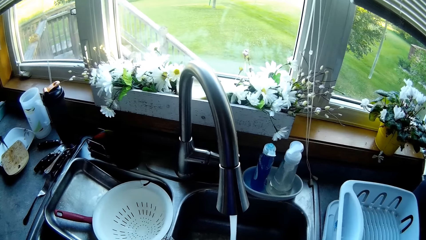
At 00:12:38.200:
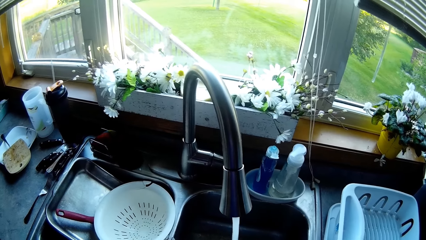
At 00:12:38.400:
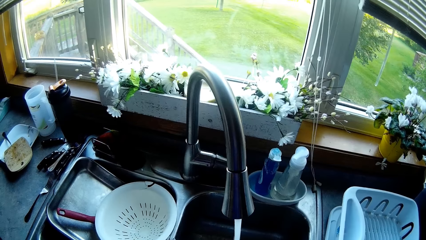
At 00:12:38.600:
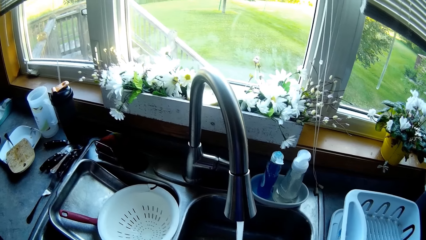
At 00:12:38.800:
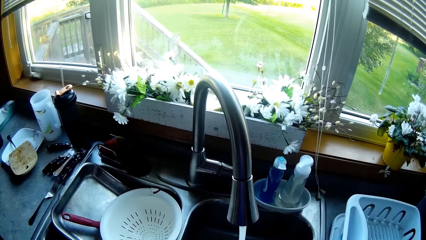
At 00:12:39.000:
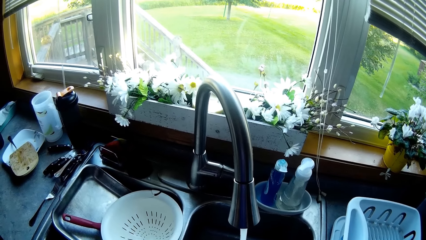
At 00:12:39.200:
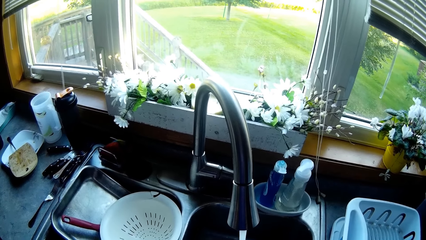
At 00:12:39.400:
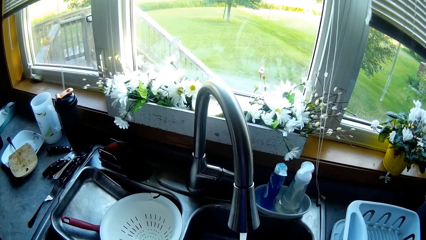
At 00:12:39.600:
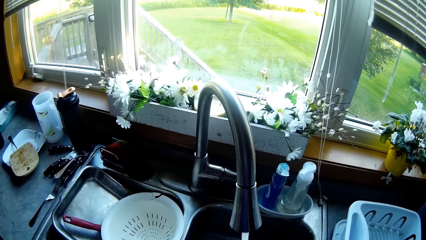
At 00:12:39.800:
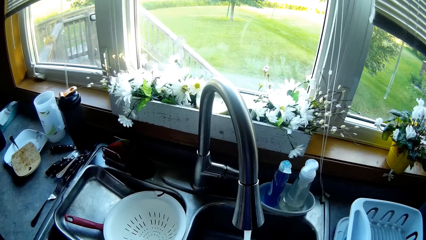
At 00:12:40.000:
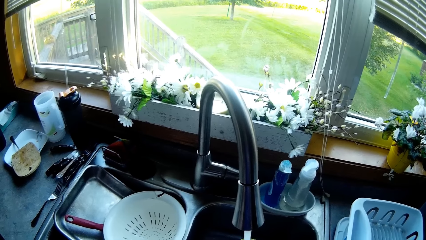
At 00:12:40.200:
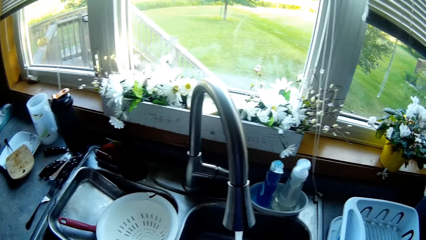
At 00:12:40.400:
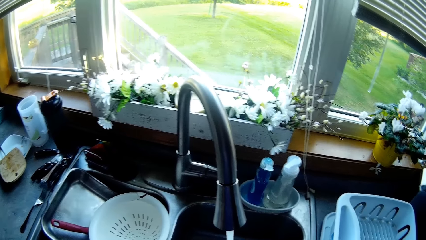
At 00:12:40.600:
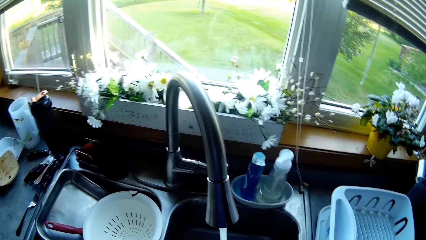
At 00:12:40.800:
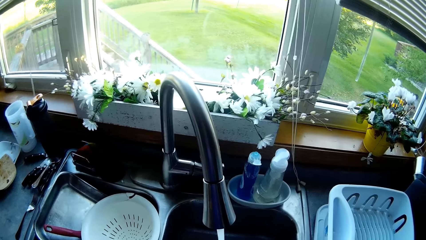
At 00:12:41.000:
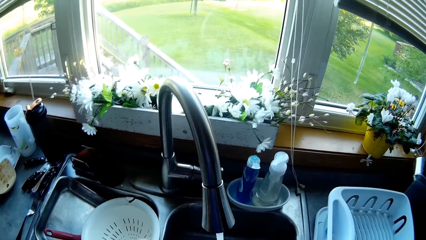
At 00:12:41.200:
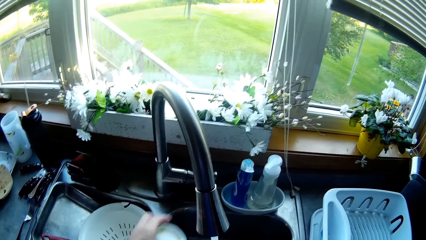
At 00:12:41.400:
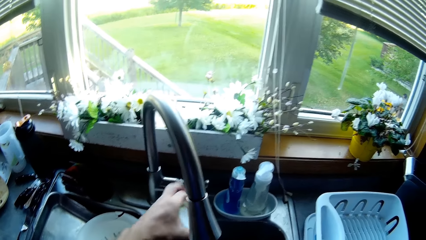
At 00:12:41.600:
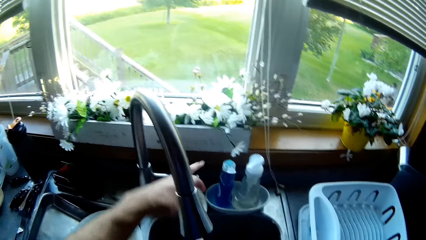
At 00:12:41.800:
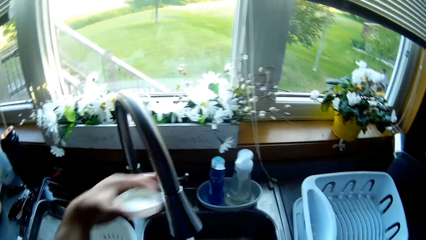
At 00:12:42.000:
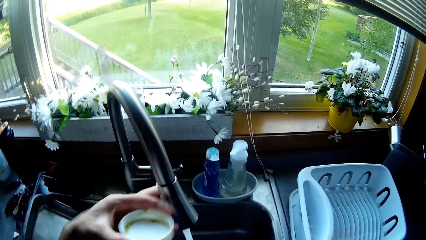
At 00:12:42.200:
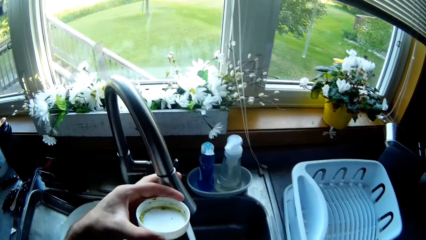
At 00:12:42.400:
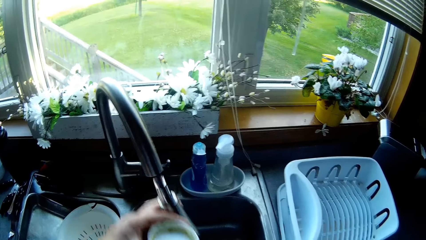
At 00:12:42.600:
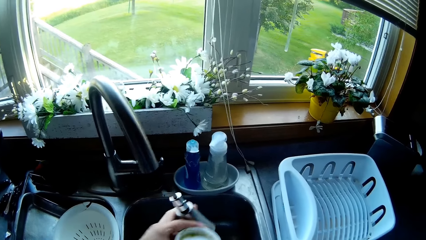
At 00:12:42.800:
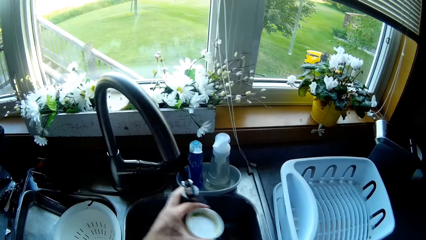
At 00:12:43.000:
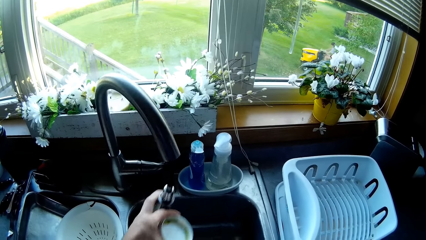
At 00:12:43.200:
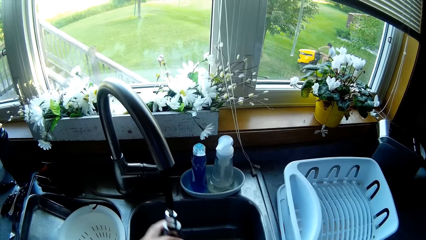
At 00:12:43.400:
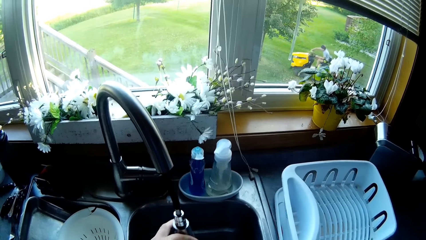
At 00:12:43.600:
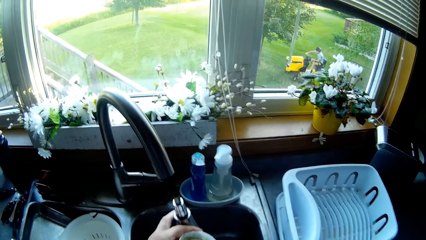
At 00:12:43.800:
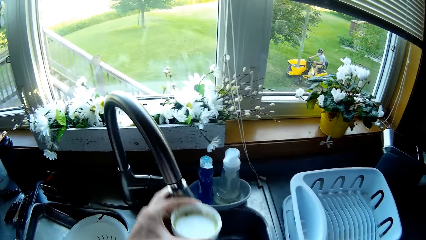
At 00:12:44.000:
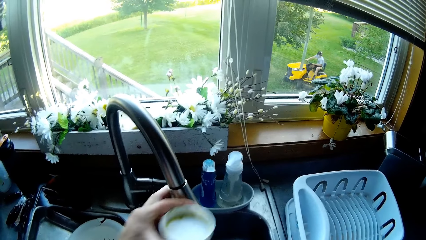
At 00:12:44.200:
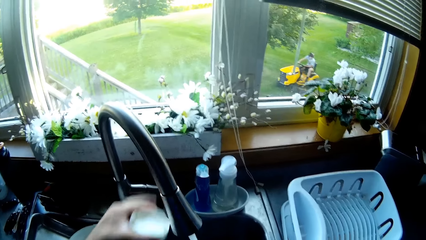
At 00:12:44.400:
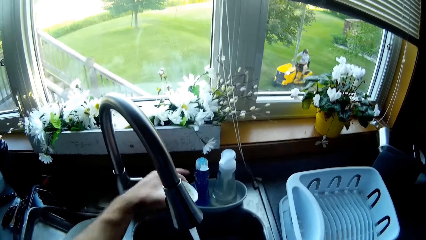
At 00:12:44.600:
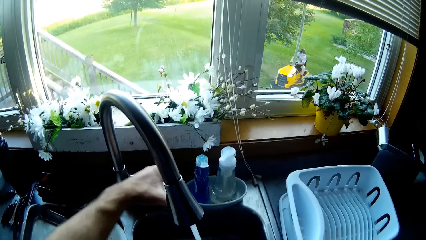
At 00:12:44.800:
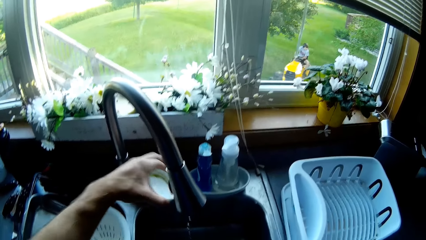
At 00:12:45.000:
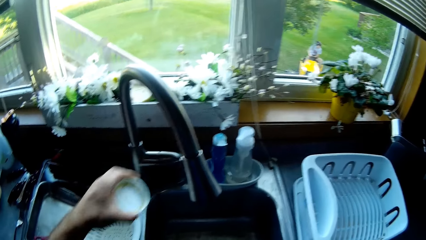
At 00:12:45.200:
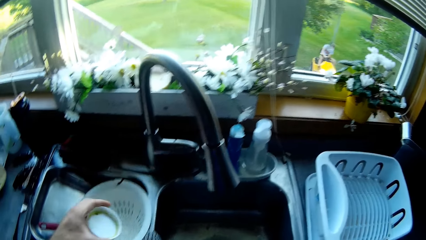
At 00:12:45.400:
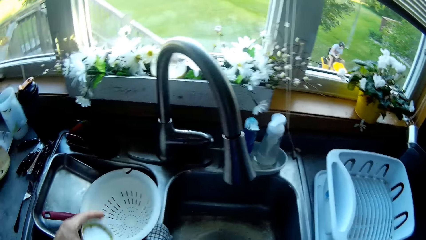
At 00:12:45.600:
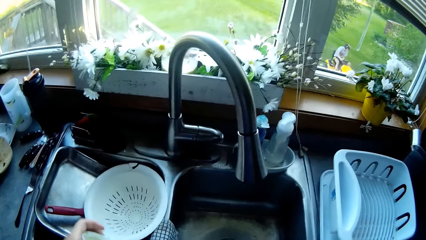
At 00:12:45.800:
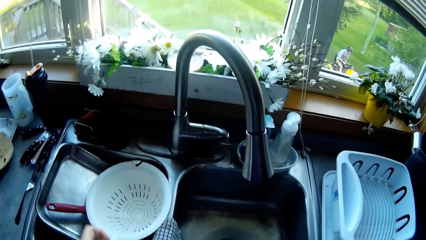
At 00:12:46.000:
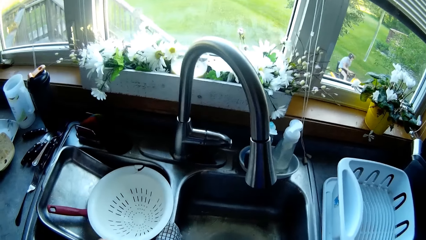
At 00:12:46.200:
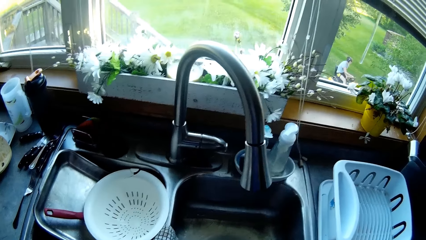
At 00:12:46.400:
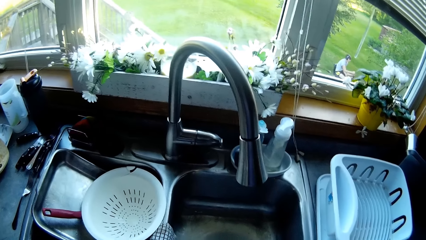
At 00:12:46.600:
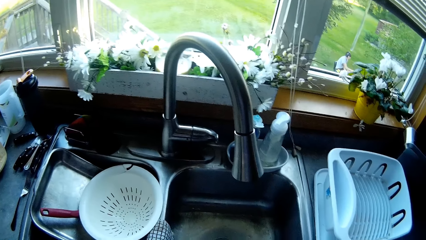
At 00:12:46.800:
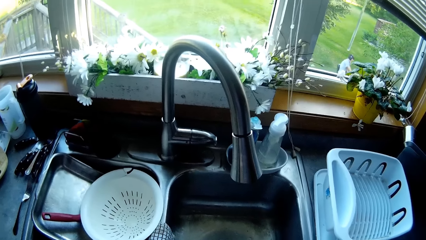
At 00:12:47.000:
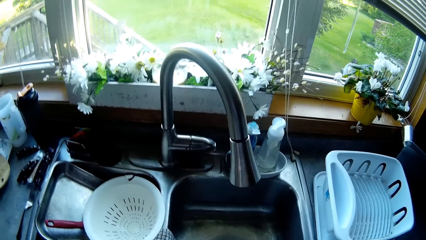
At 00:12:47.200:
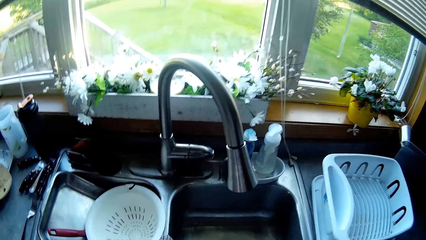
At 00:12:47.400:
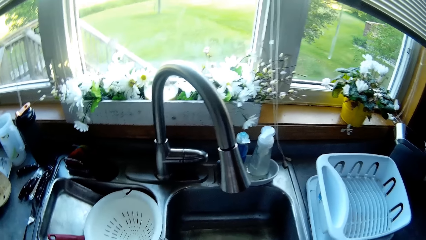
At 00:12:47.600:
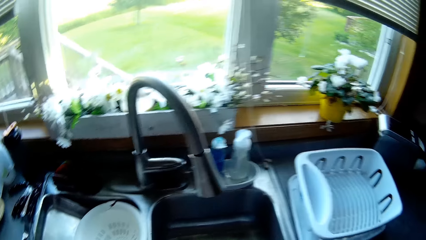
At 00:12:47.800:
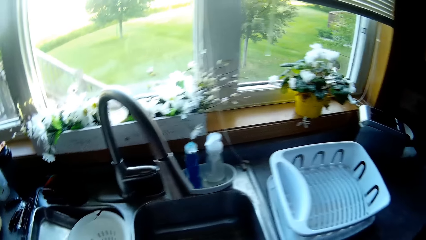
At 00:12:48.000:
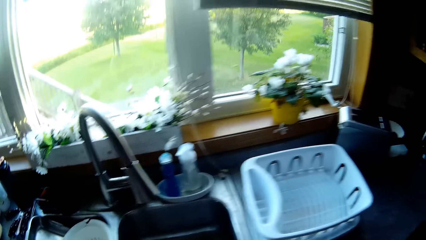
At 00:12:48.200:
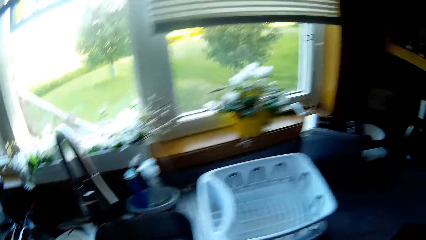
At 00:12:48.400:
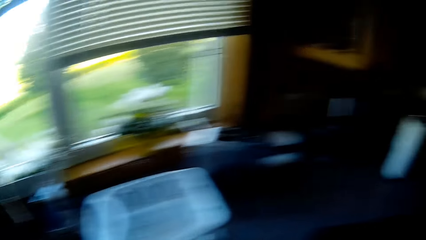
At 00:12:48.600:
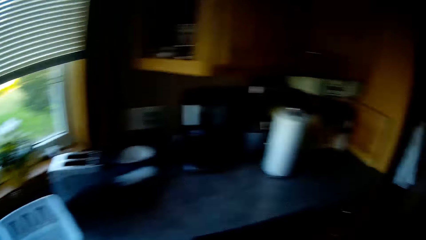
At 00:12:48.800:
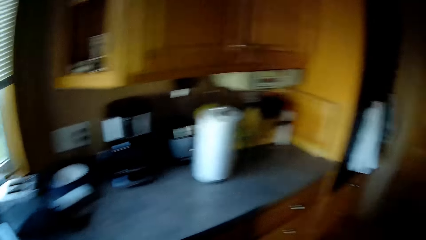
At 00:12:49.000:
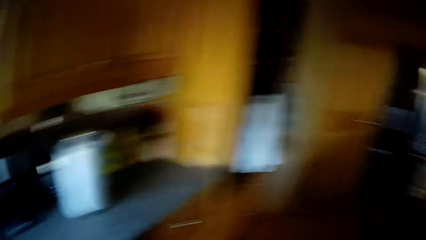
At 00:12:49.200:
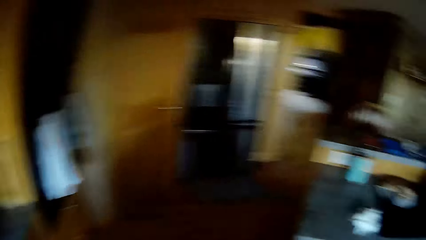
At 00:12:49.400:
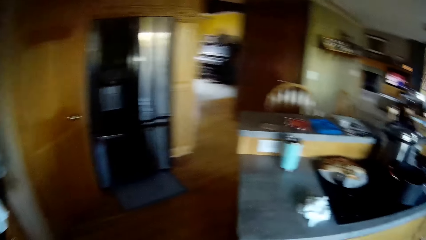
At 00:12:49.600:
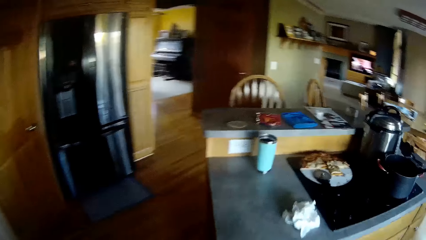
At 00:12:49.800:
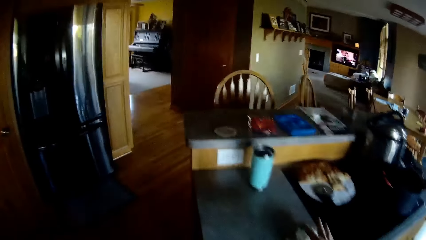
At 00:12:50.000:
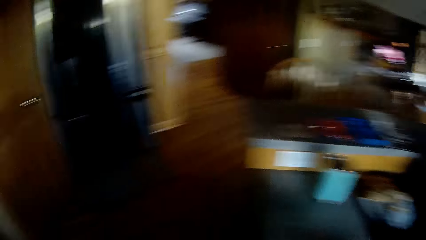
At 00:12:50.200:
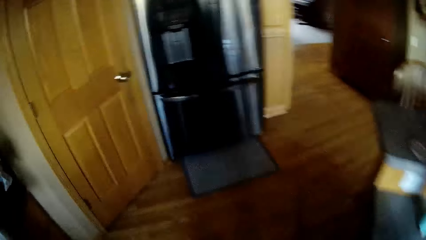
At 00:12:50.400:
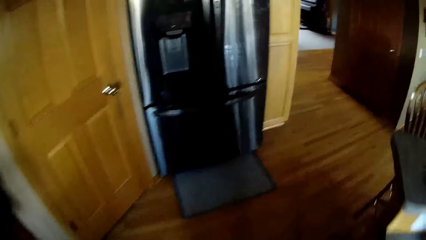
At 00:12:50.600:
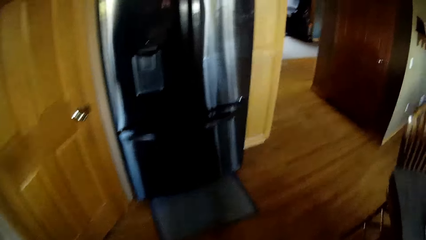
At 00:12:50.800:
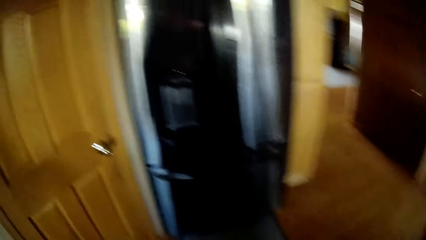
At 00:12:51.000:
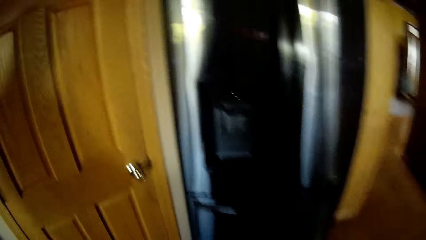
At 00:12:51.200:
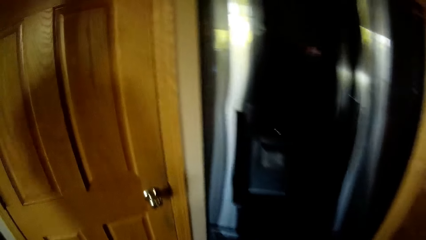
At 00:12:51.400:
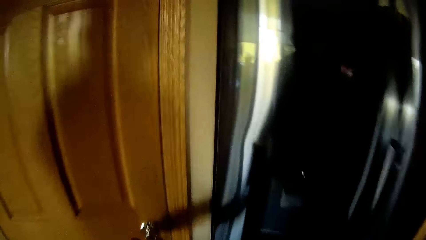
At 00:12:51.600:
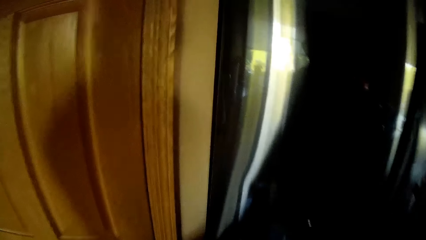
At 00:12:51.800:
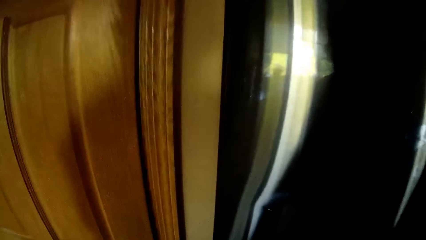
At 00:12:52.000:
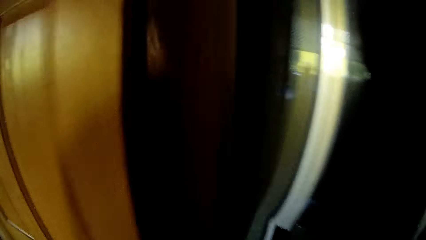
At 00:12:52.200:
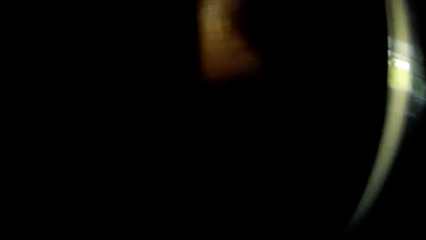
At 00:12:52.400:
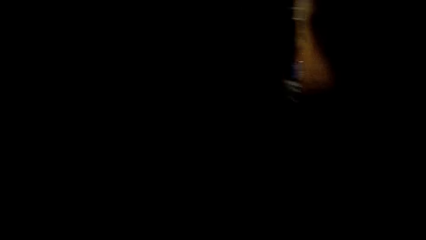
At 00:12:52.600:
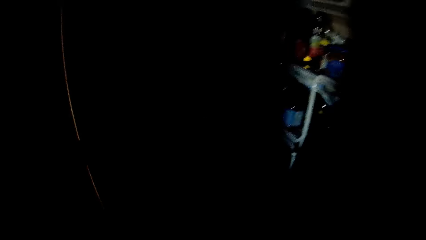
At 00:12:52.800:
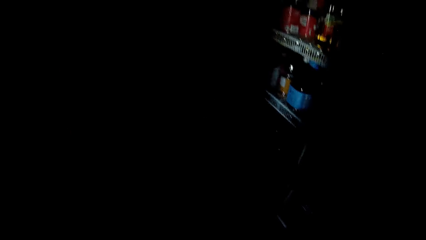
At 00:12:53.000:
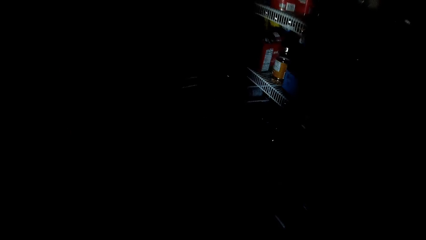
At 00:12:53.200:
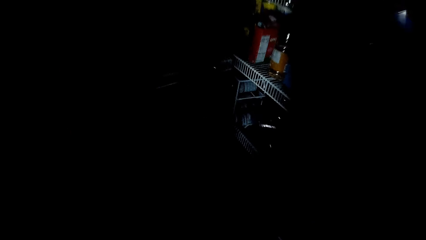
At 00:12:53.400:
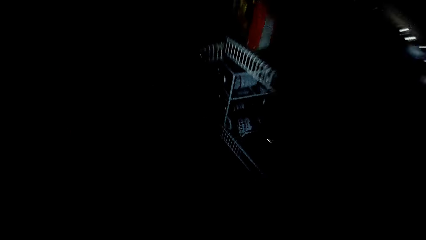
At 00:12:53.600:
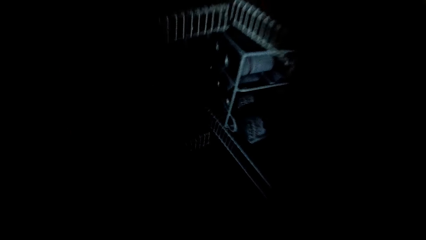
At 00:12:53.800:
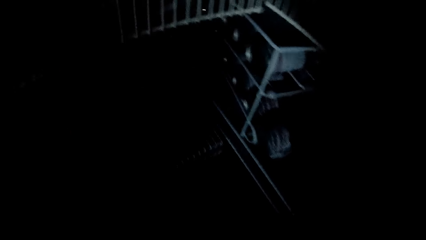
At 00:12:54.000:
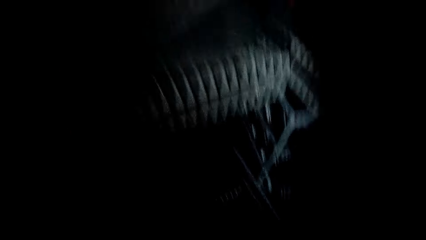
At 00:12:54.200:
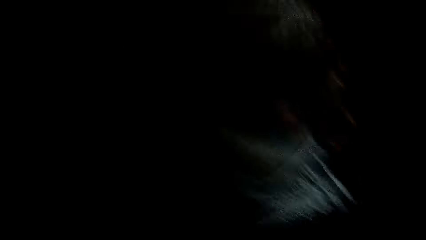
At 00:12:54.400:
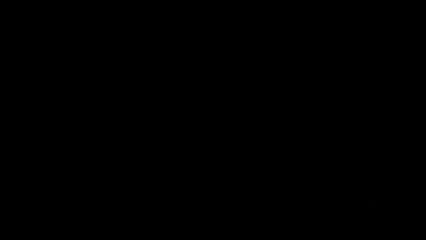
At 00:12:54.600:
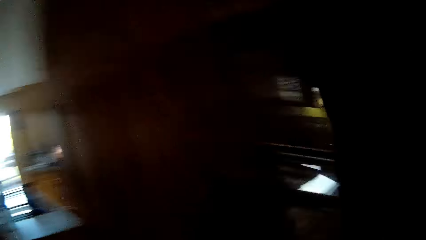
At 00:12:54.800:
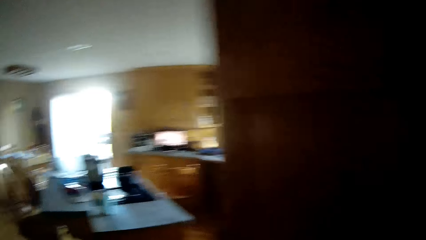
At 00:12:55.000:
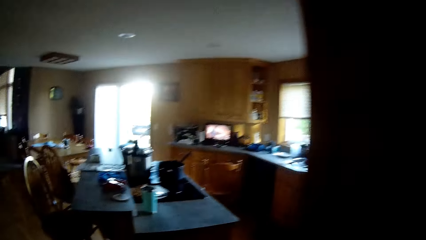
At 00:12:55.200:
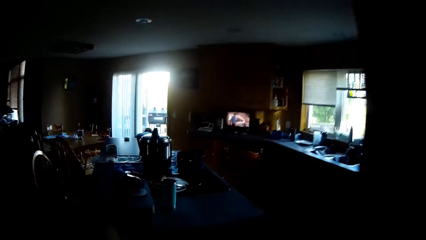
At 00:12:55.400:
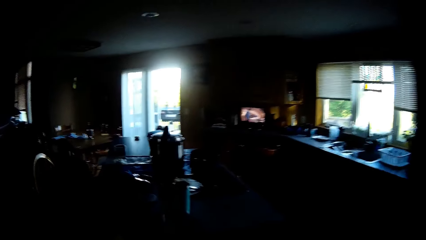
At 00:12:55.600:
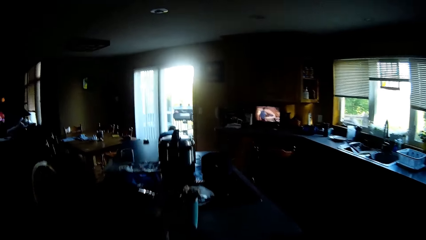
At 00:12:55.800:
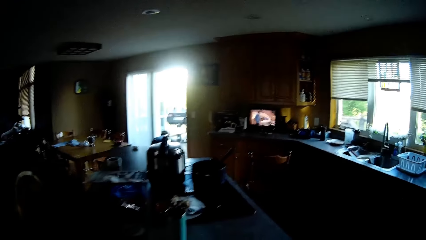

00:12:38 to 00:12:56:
The camera wearer cleans the dish. She holds a saucer with her left hand. She touches the faucet with her left hand. She detaches the spout of the faucet with her left hand. A man drives the vehicle outside. The camera wearer attaches the spout of the faucet with her left hand. She turns off the faucet with her left hand. She walks towards the fridge. She opens the door of a store in the kitchen.
